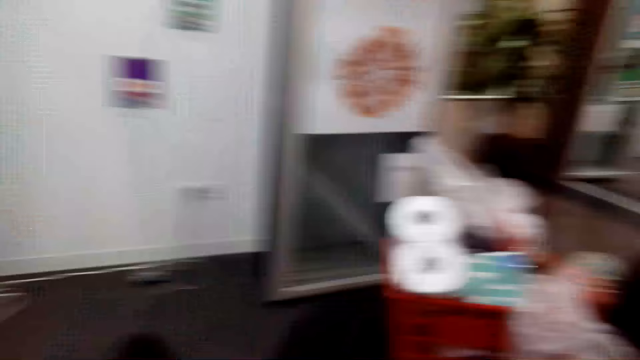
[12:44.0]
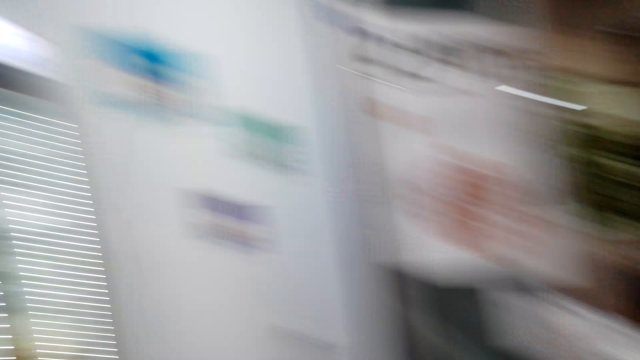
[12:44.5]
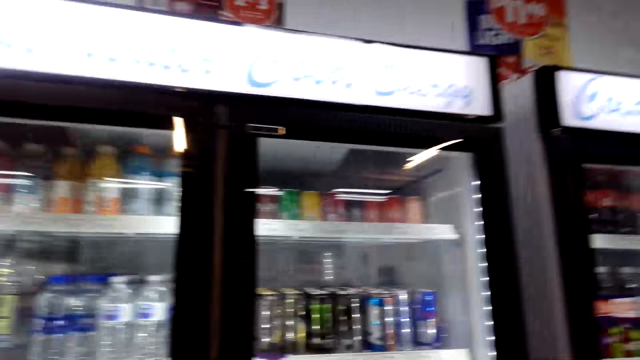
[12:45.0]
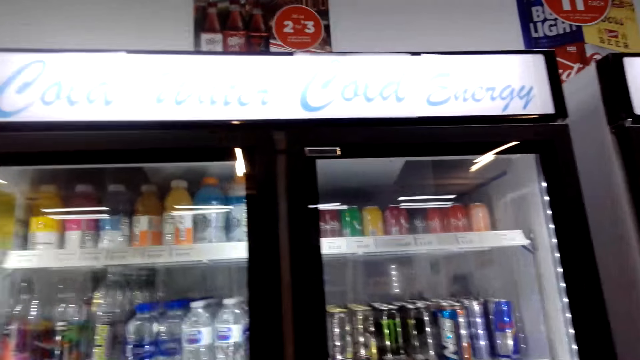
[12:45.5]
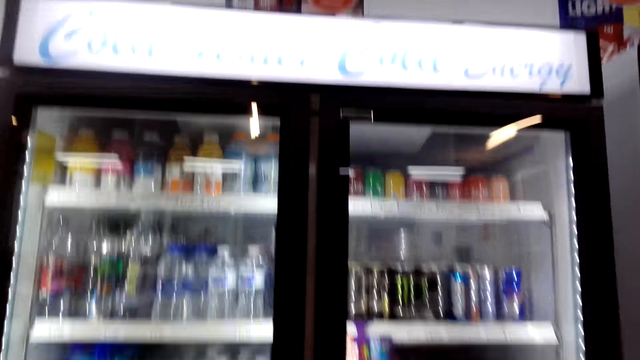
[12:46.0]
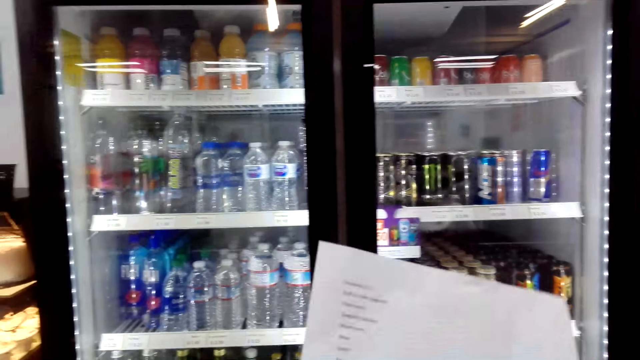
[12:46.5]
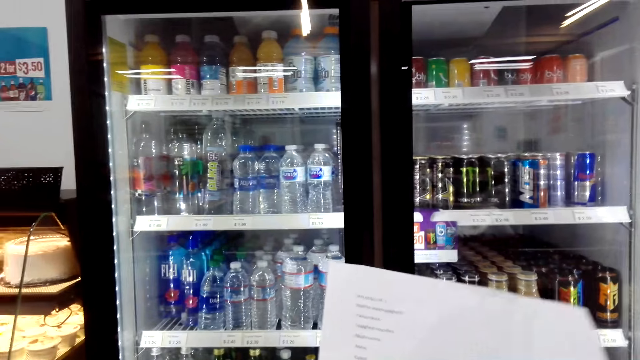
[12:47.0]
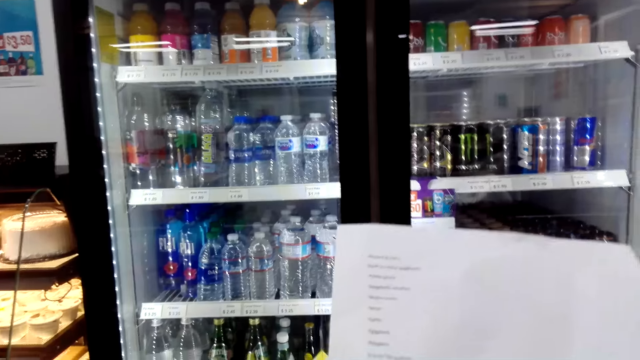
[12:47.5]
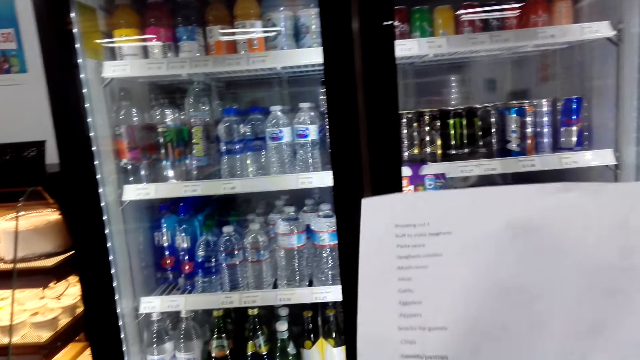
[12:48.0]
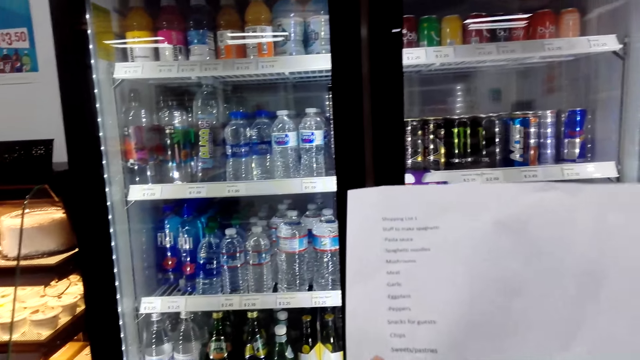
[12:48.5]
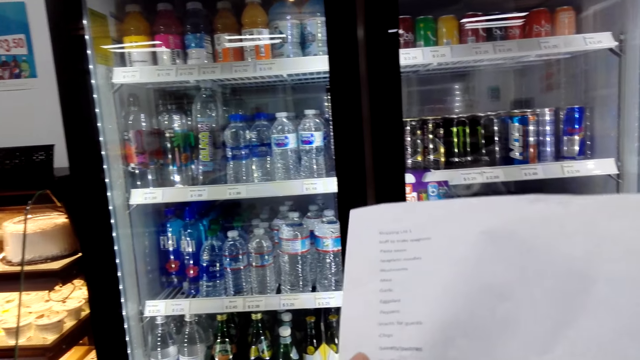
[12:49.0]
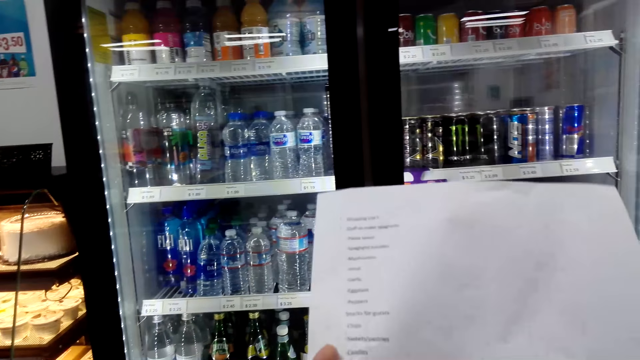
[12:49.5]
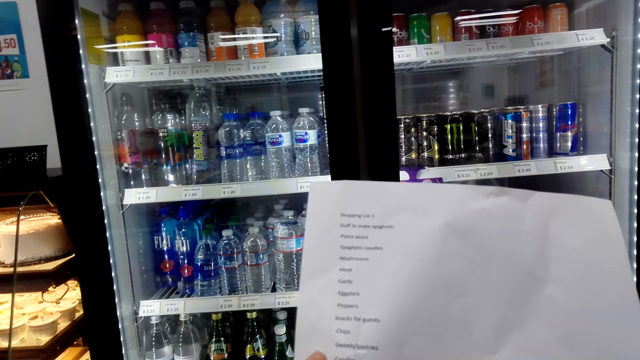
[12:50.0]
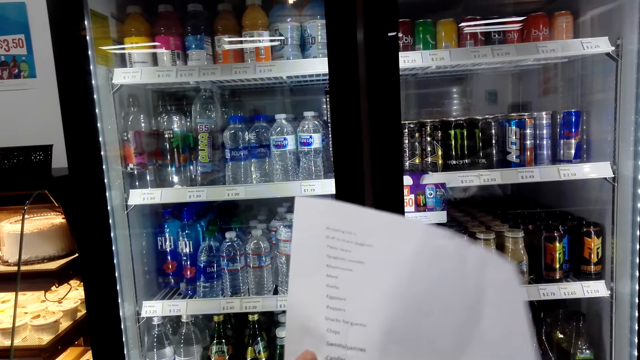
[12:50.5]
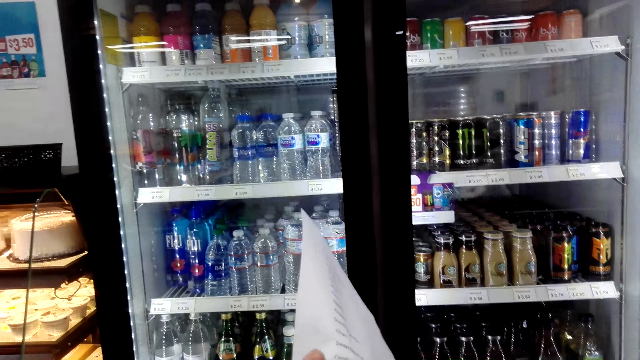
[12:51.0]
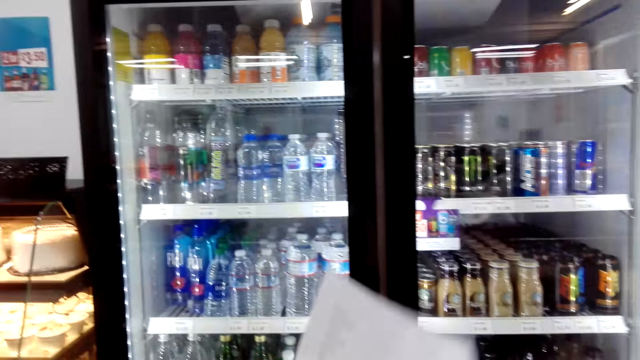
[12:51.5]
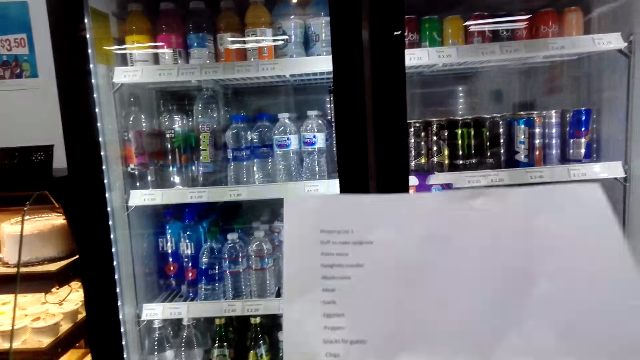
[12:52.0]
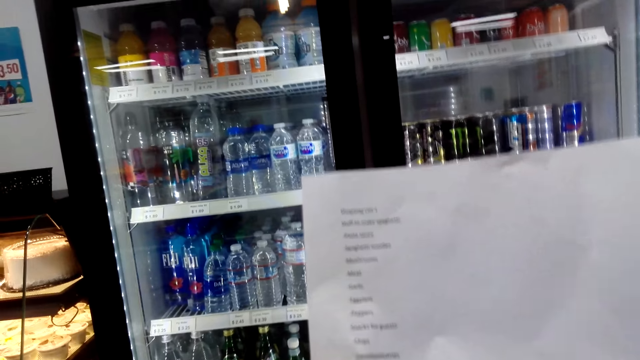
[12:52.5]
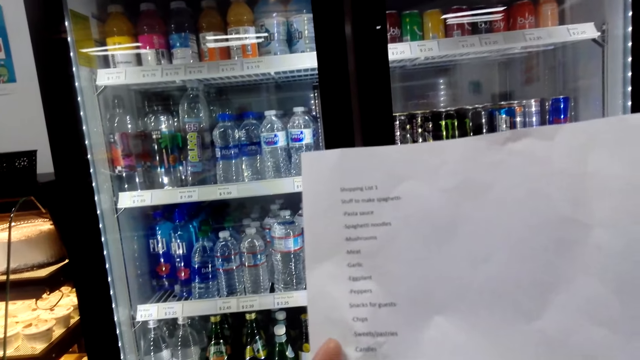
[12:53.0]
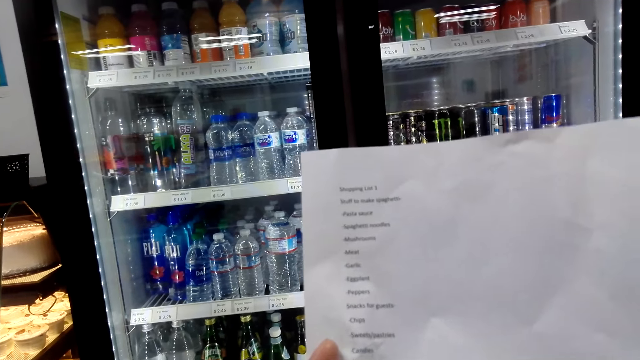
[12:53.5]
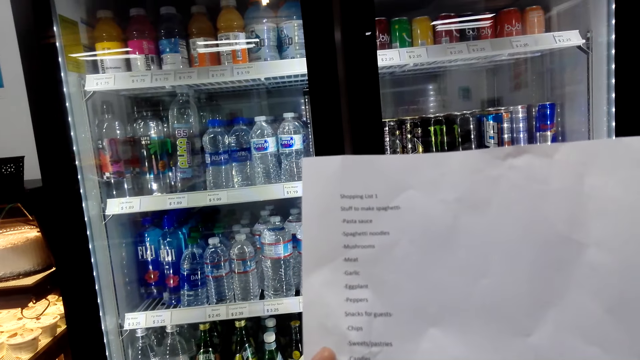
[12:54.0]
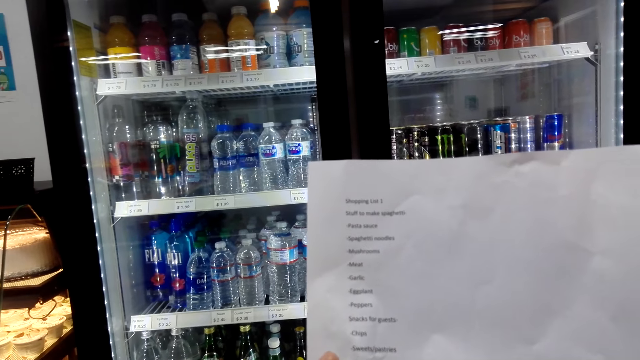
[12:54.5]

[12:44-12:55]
The camera wearer closes the fridge. They look around. They walk in the supermarket. They read instructions on the paper, the shopping list.

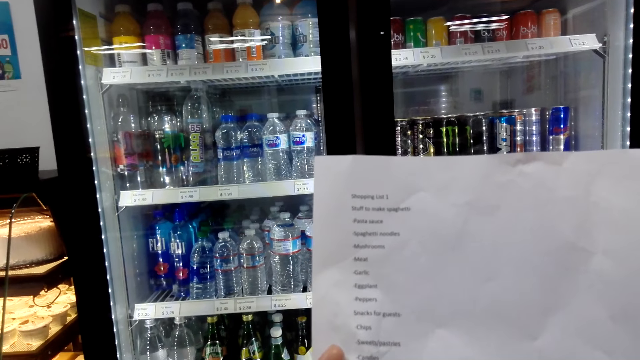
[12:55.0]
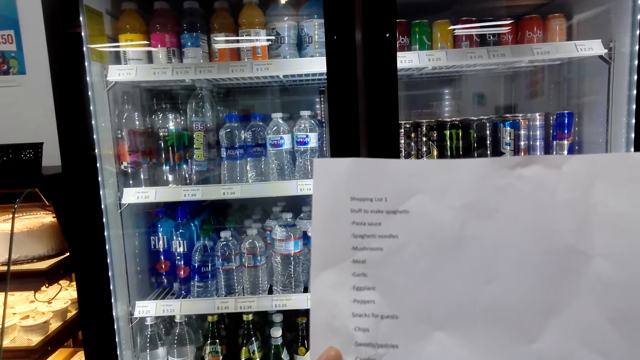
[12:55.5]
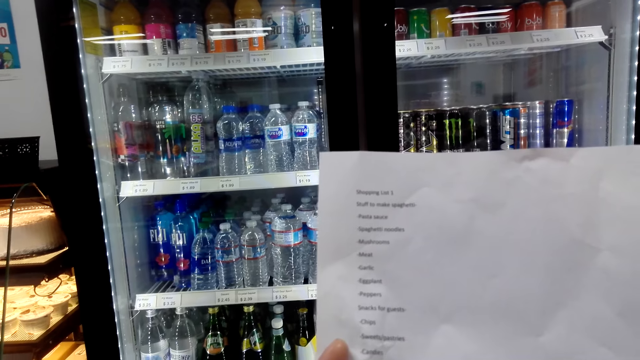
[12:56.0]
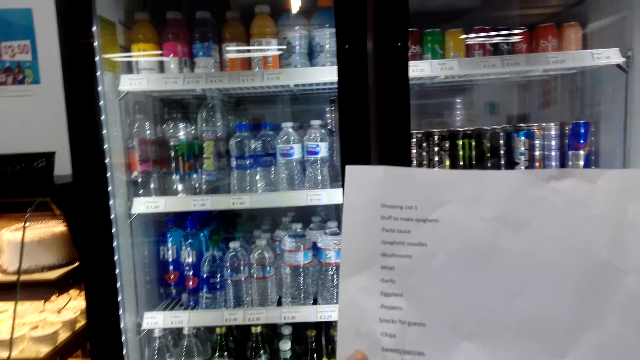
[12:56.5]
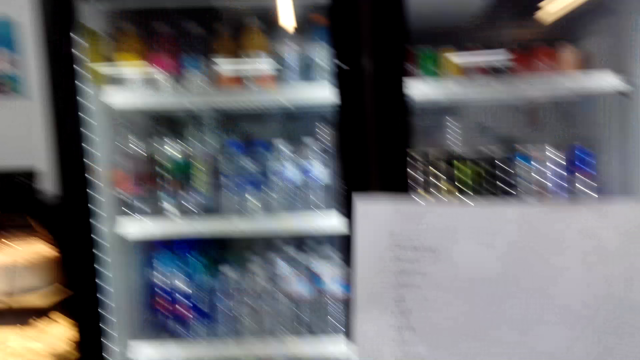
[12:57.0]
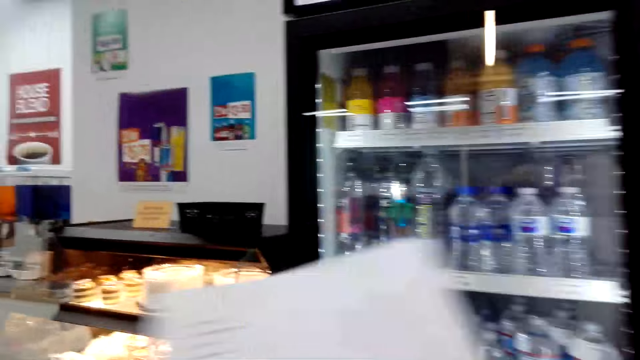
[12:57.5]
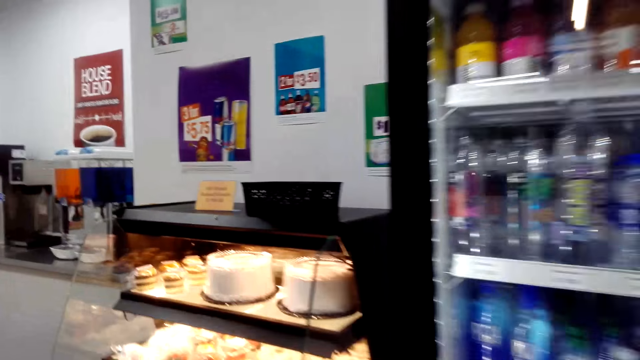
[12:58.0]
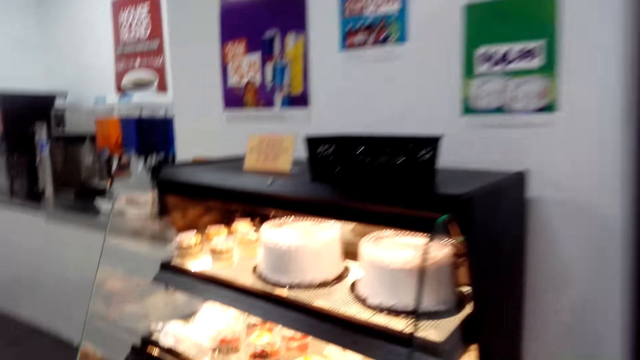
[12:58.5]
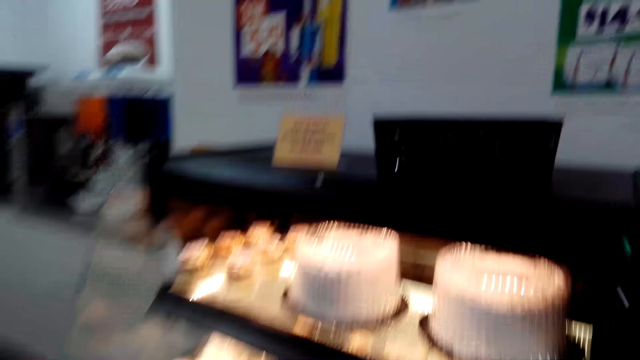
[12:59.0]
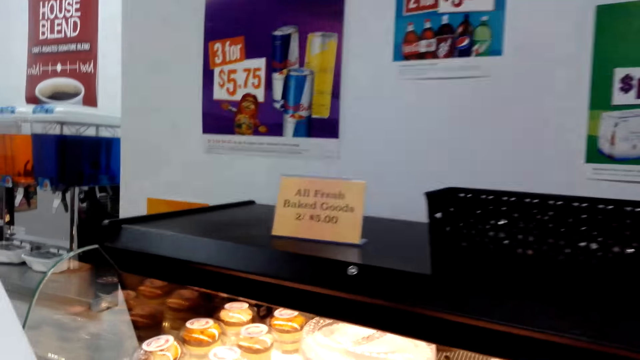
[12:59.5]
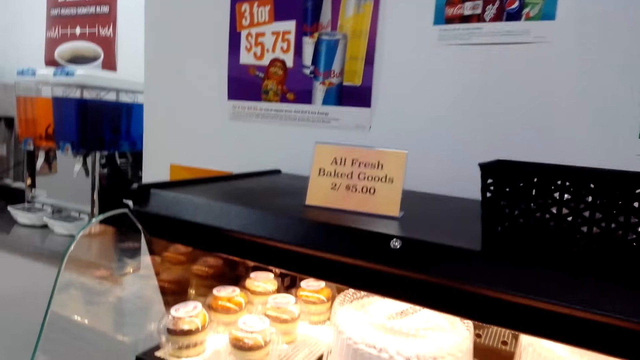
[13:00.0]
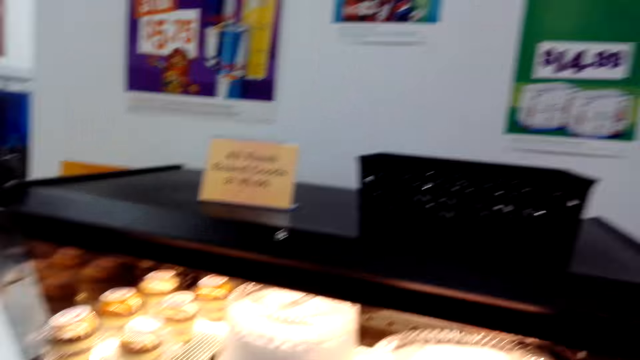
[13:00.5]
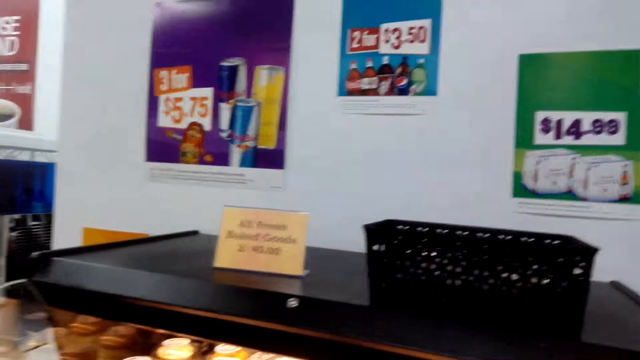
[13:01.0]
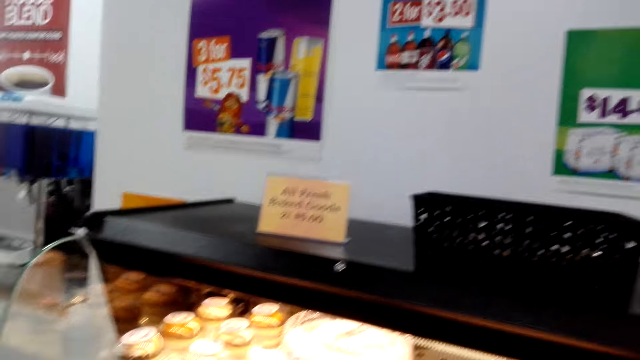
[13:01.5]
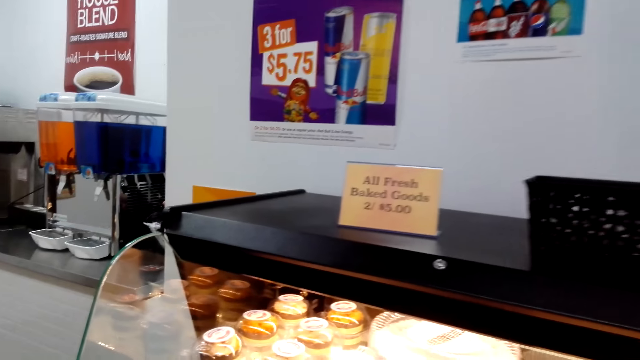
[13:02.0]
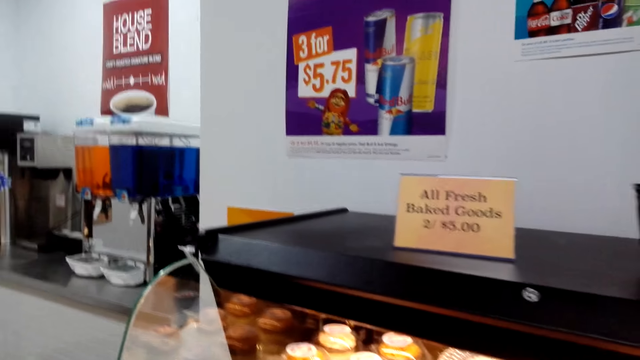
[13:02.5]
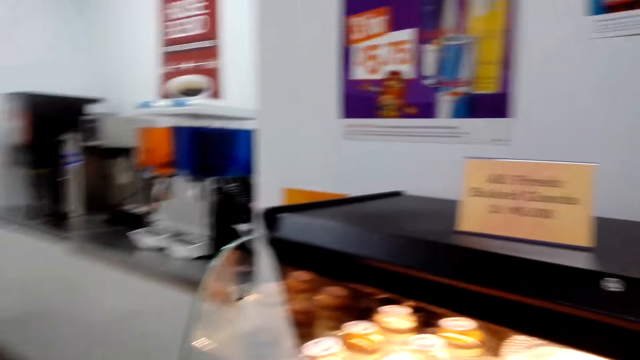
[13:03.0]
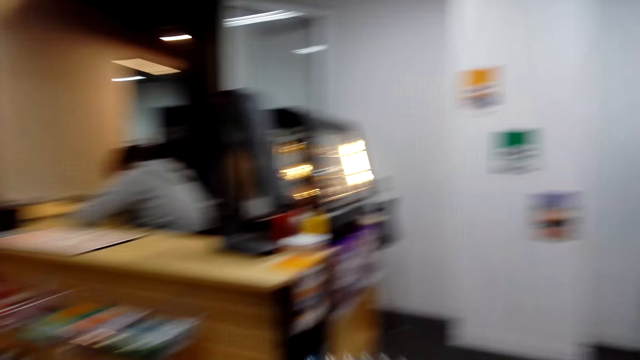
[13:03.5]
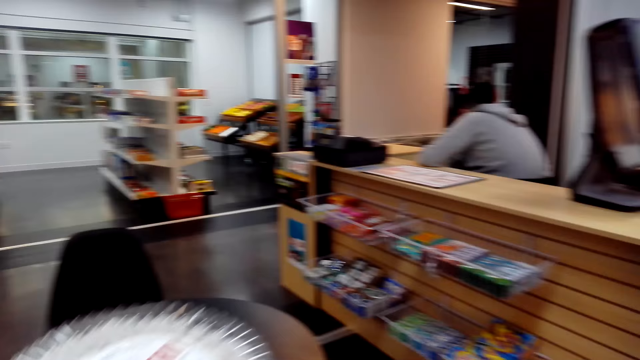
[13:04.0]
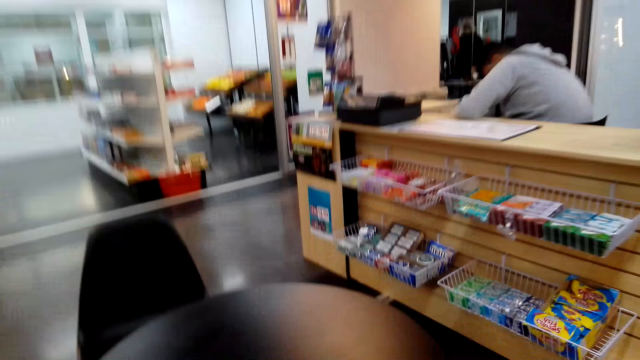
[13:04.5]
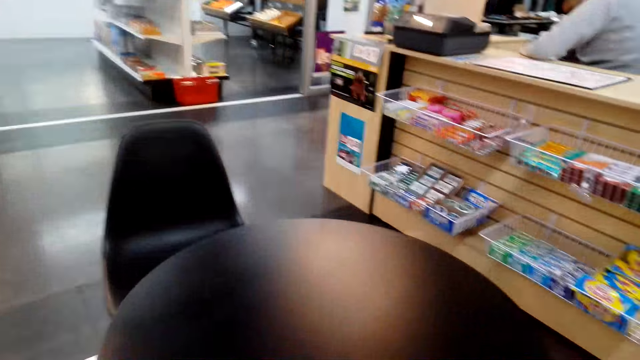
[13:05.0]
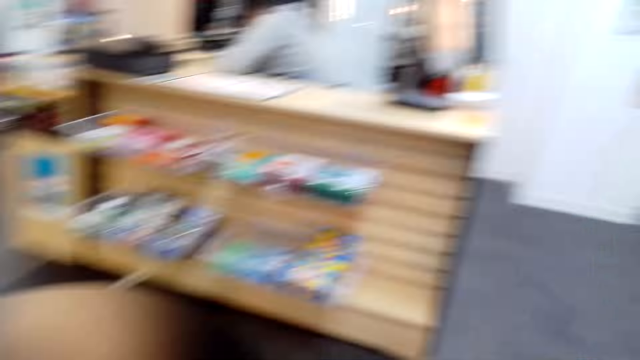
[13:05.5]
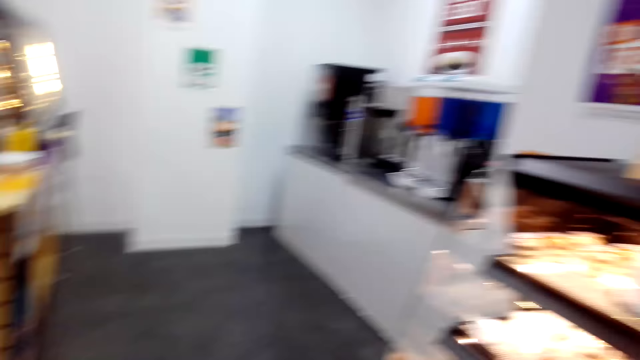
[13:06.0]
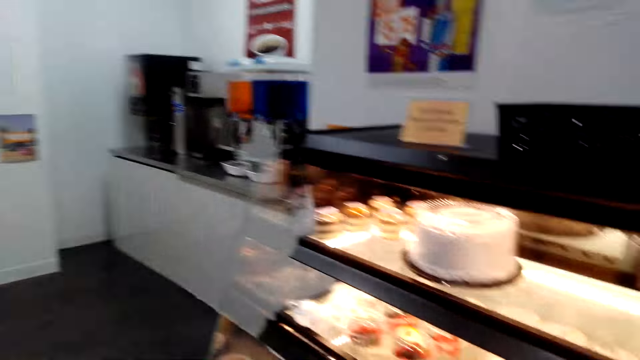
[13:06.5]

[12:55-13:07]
The camera wearer looks around. They walk in the supermarket. They walk around the mall. They look around.
